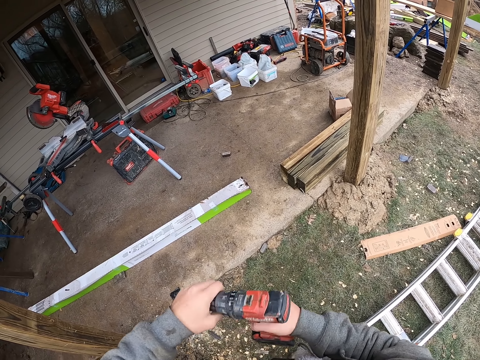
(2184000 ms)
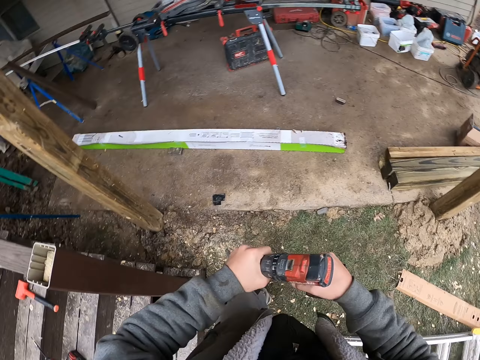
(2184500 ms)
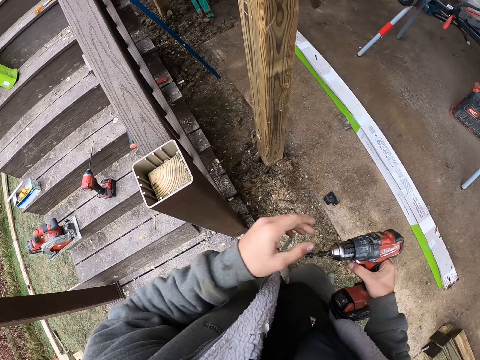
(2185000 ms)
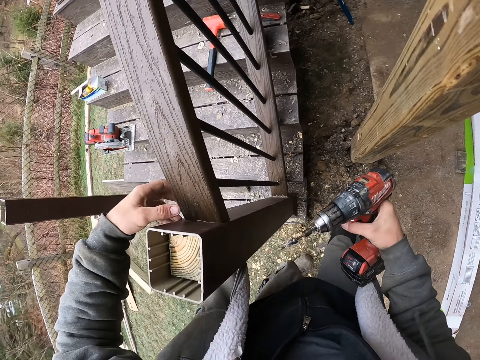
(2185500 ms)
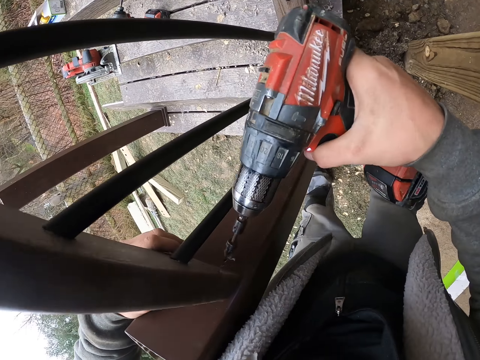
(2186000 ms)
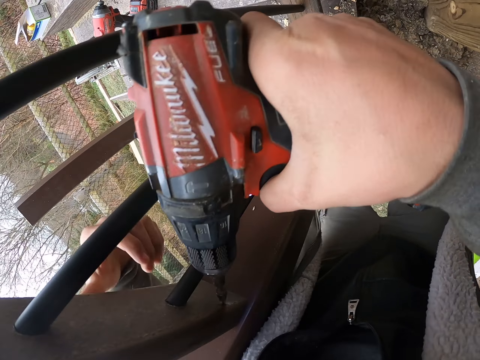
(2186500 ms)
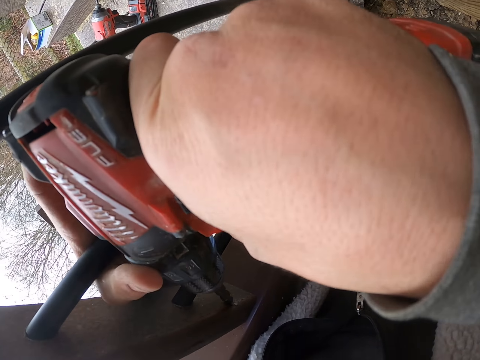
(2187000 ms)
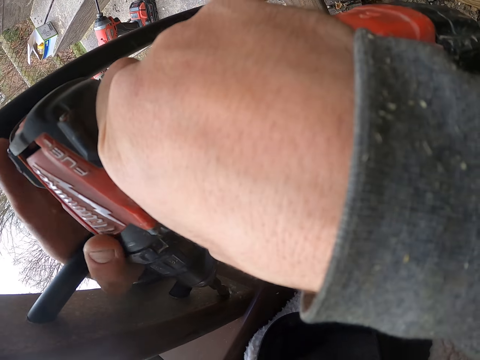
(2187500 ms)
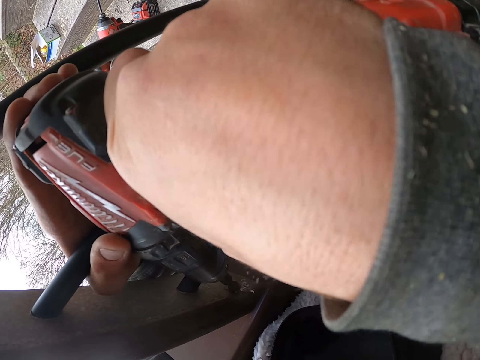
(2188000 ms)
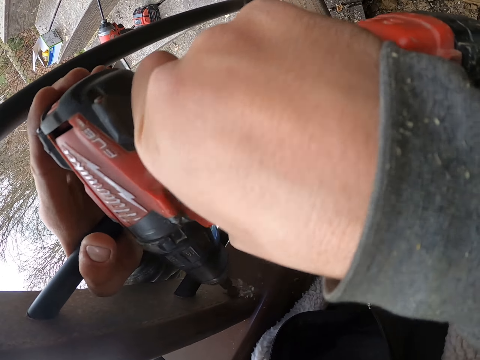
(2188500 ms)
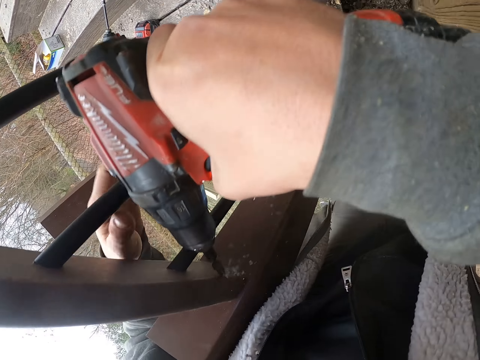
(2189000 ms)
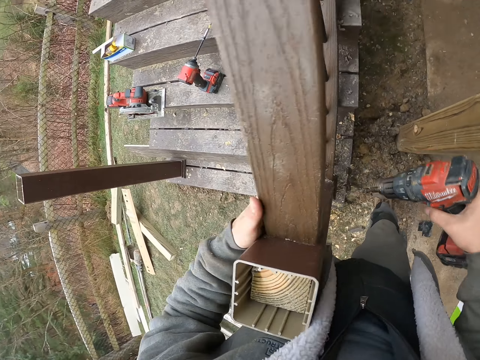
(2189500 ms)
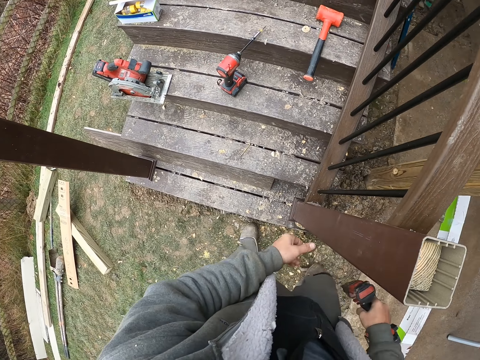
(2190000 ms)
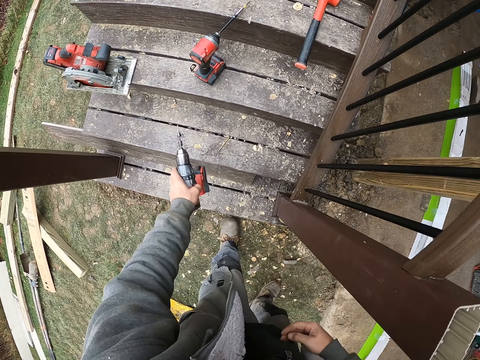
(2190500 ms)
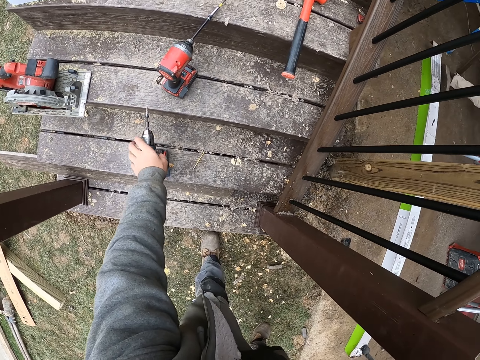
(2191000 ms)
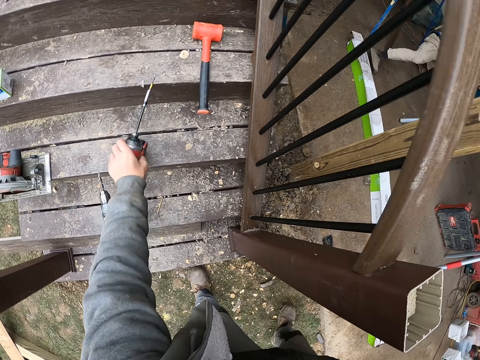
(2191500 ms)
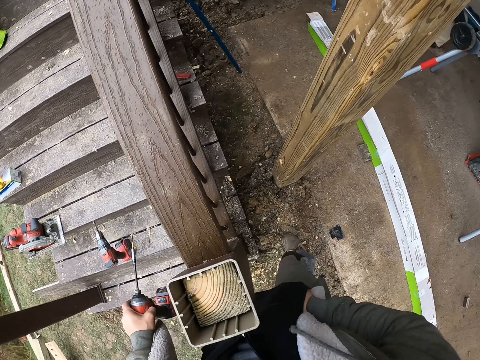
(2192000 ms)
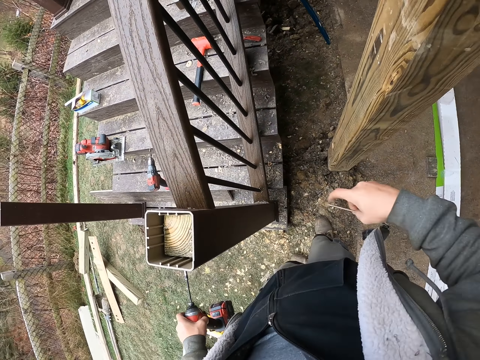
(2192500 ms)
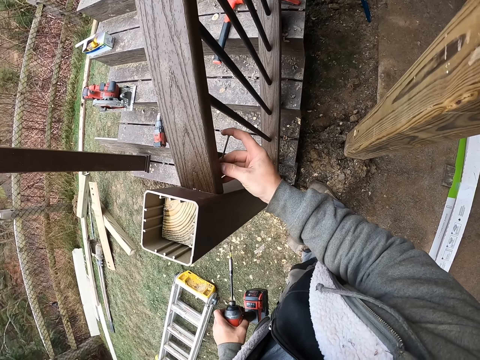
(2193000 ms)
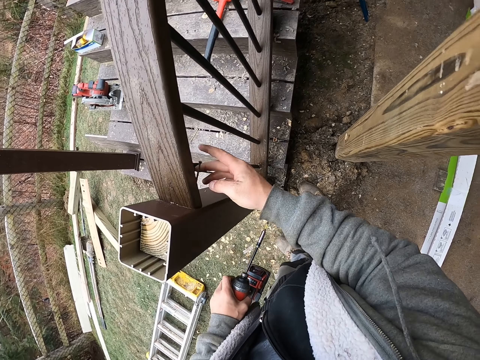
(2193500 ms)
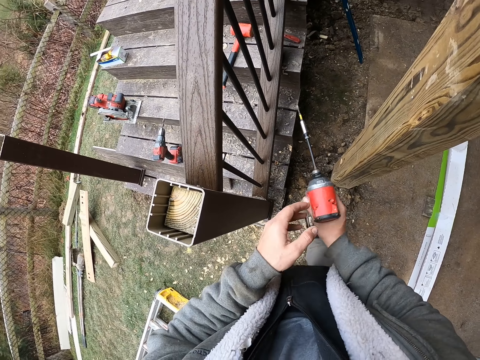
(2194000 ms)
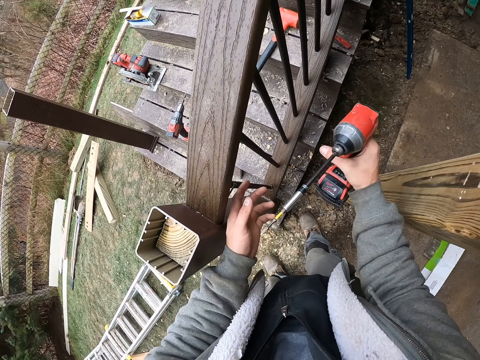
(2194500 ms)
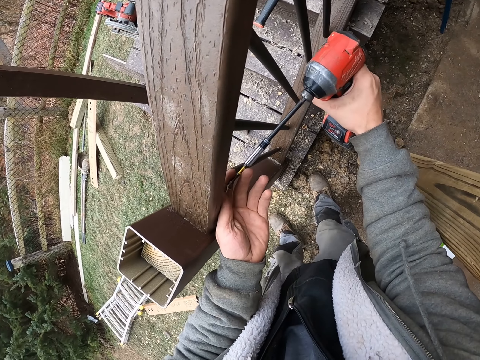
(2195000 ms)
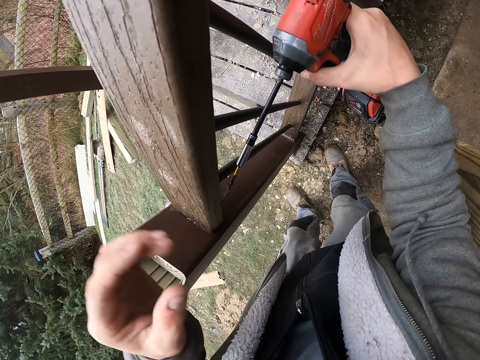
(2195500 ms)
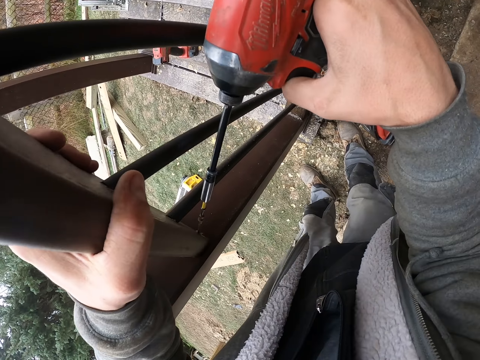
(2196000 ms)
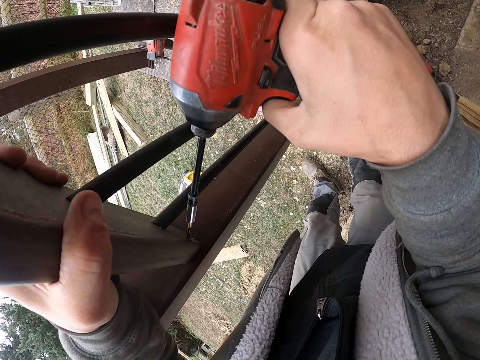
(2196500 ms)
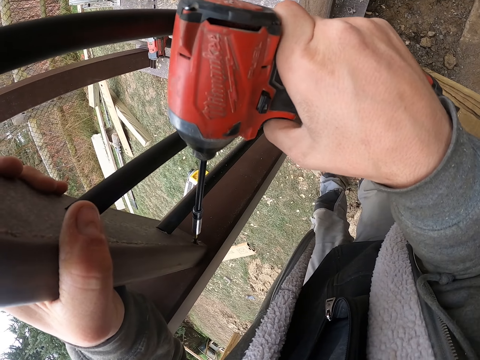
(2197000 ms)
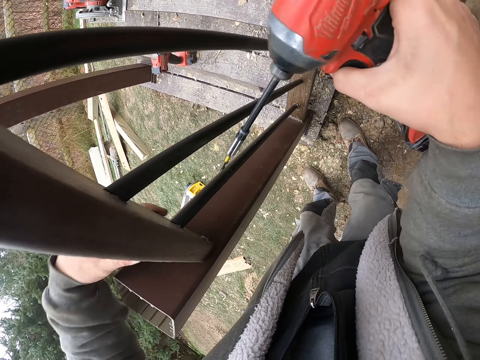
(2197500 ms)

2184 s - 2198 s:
The camera wearer adjusts the drill. They hold the stairs handle. They drill under the handrail. They hold the handle. They hold the drill with the other hand. They place the drill gun on the step. They pick up a nail gun. They pick the nail. They place the nail in the hole under the handrail. They hold the drill. They fix the nail with the nail gun. They hold the stairs handle. They drill the nail.

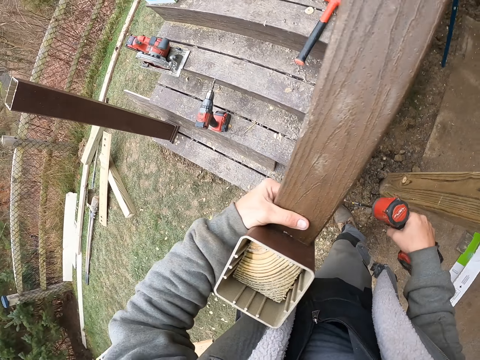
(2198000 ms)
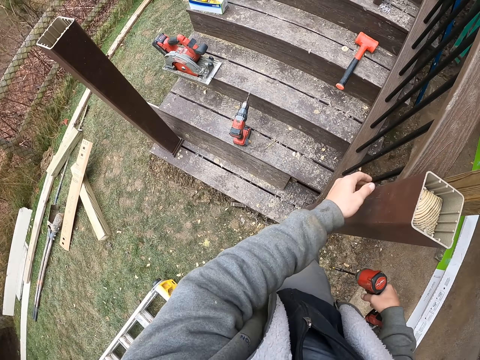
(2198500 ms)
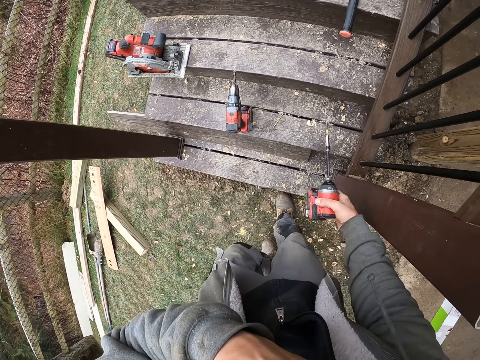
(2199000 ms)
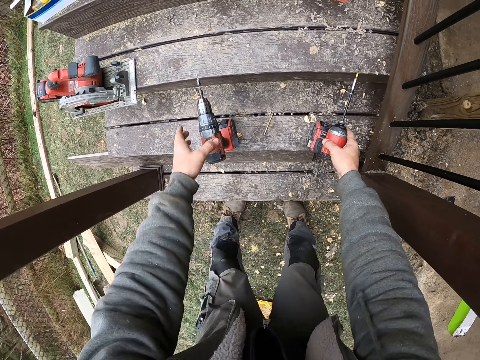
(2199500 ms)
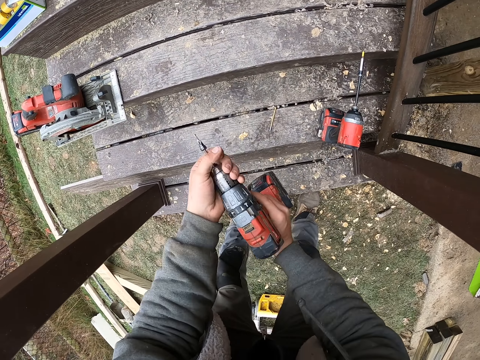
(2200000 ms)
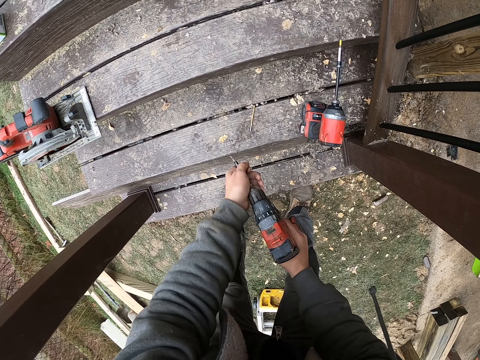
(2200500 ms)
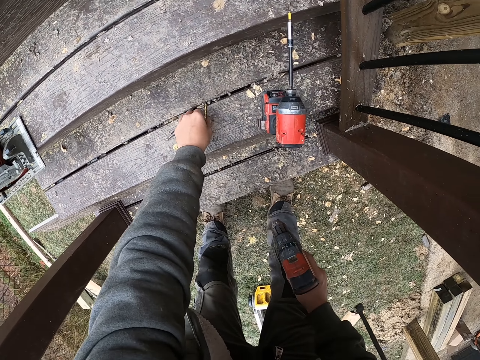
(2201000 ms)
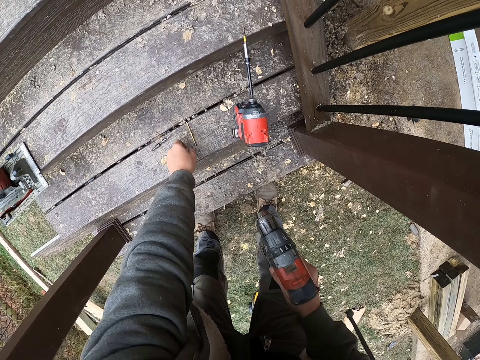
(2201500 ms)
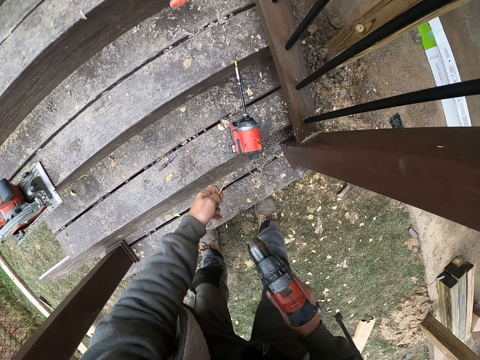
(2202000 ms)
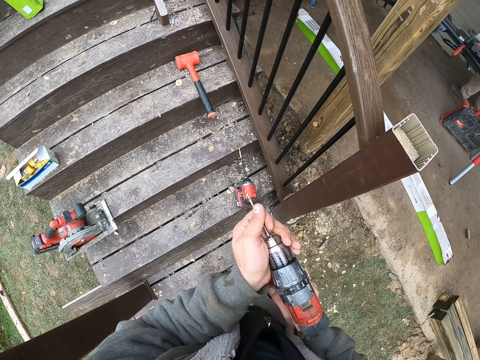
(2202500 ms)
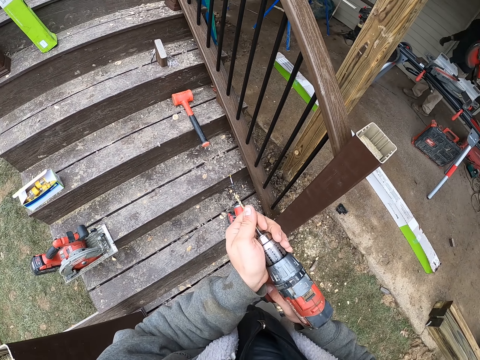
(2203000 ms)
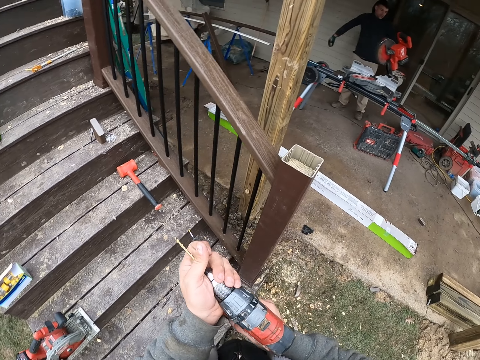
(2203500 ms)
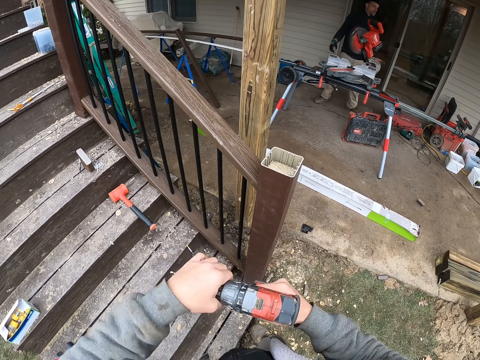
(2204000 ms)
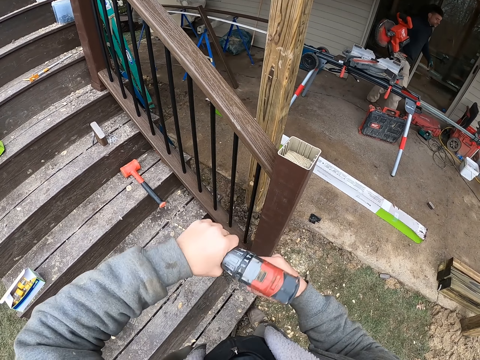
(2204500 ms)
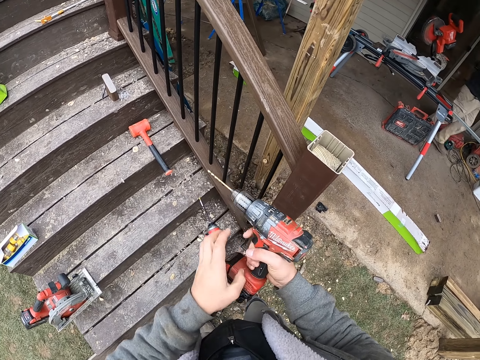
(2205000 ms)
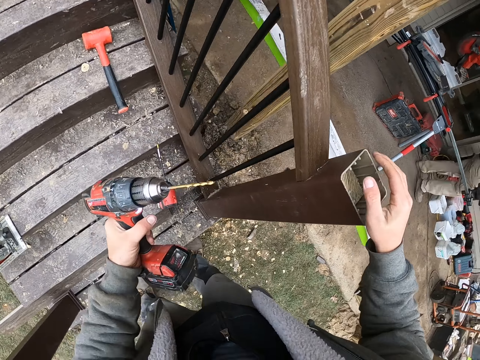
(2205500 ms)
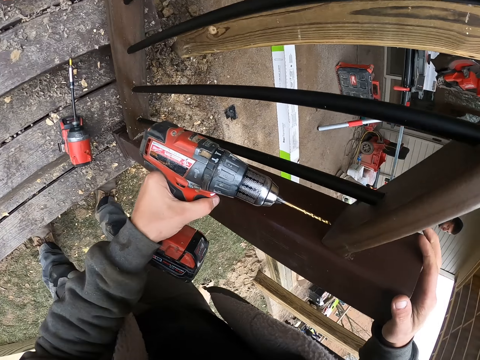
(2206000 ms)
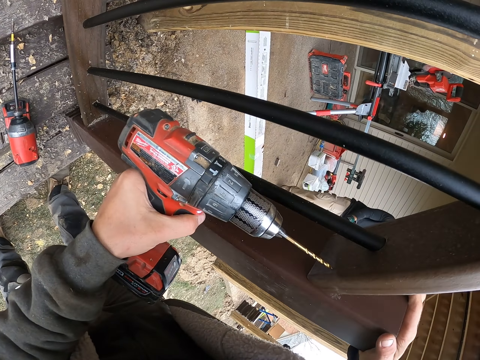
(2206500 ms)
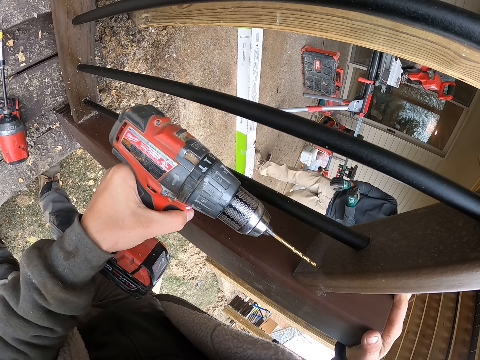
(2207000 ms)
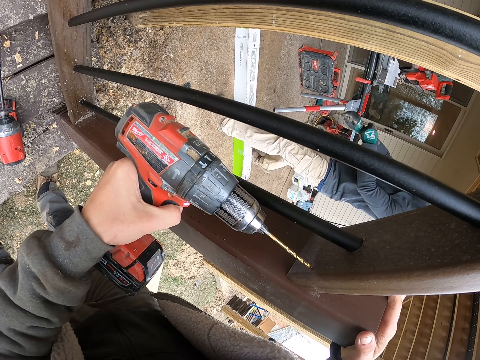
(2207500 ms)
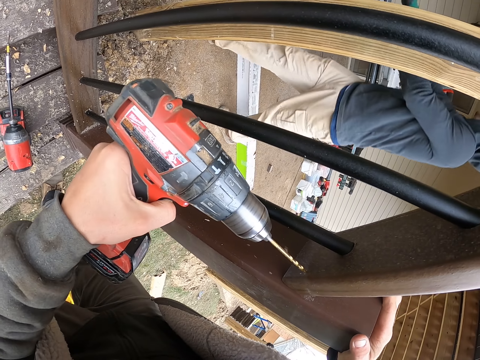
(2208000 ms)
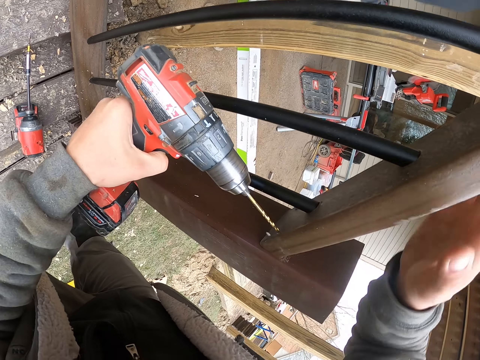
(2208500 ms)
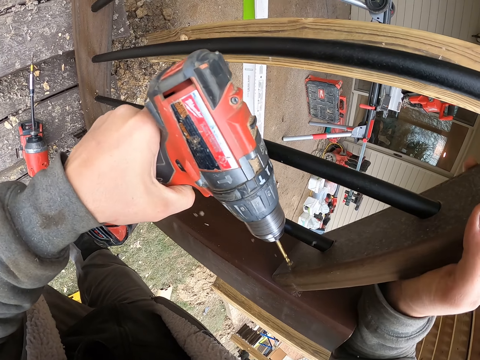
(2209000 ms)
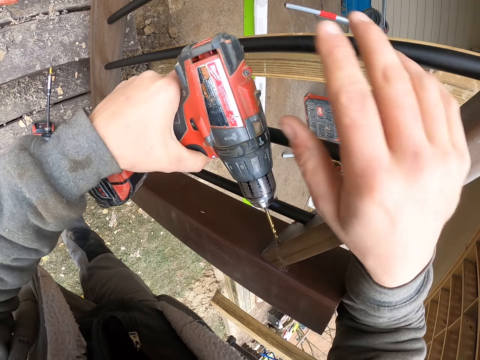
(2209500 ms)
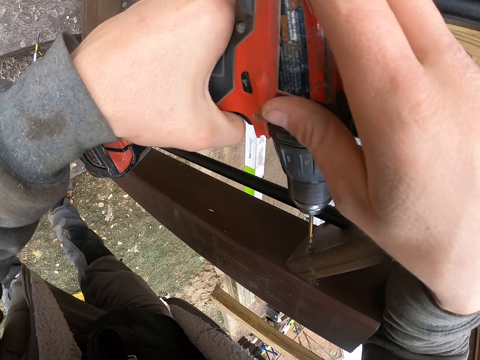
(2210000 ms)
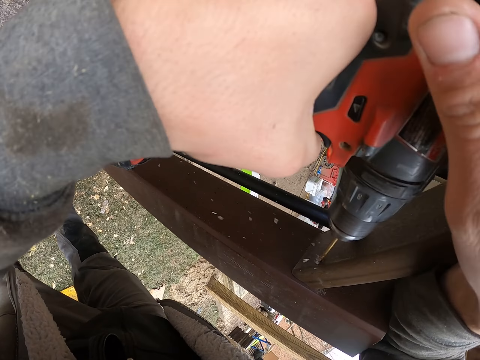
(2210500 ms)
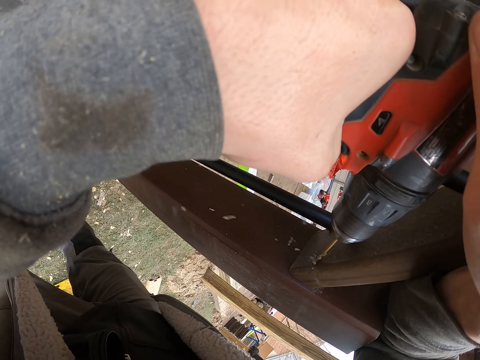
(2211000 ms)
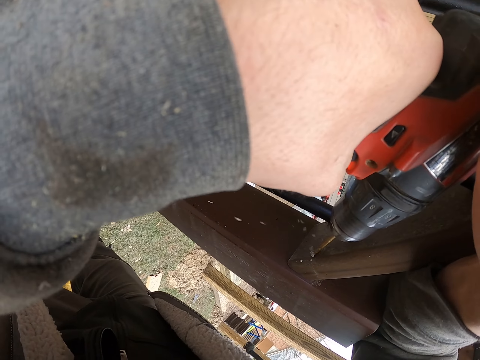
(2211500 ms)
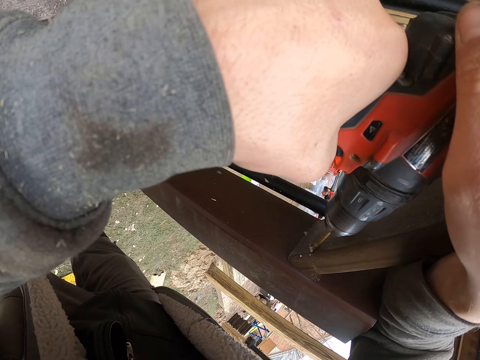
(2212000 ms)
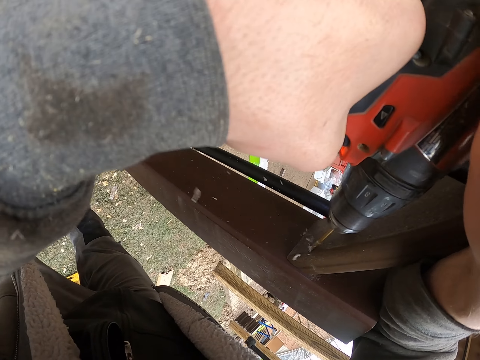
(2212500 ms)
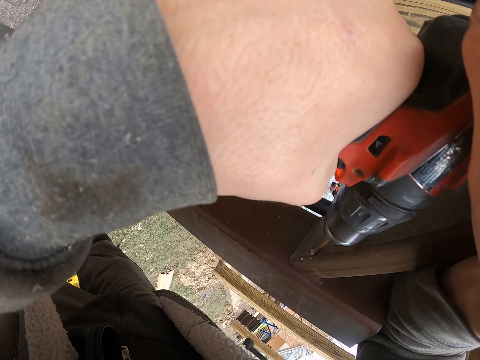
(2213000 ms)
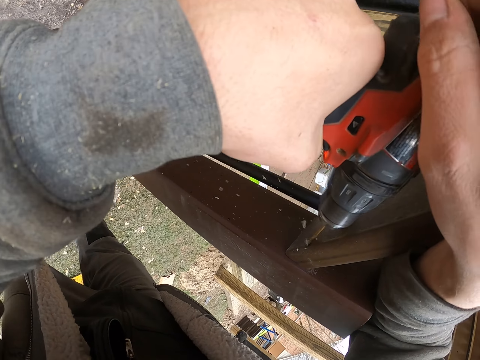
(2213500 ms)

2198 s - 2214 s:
The camera wearer holds the drilled nail. They lift the hand. They place the nail gun on the step. They drop the hand. They pick up the drill gun. They adjust the part of a drill. They remove the drill from the drill gun. They place the part of the drill on the stairs. They pick the part of the drill. They adjust the part of the drill. They fix the drill in the gun. They tighten the selector. They hold the drill on the other hand. They hold the stairs handle. They drill under the handrail. They move the hand. They drill. They touch the drill. They drill.
